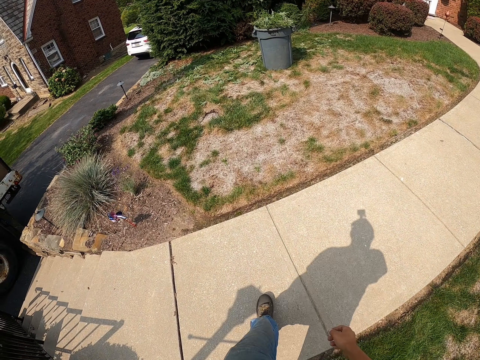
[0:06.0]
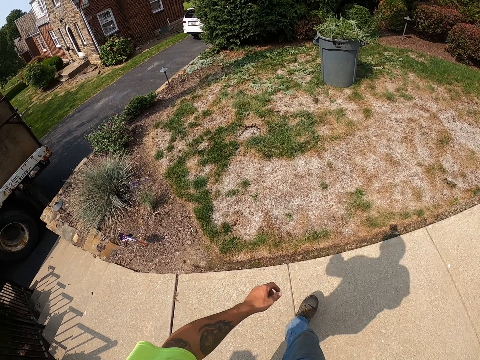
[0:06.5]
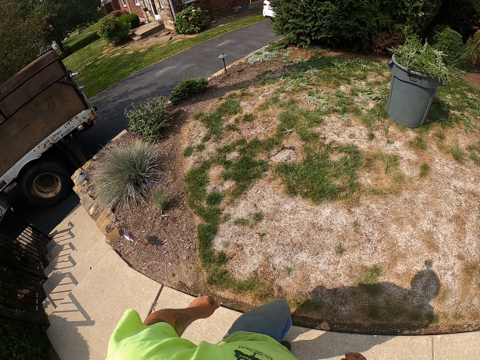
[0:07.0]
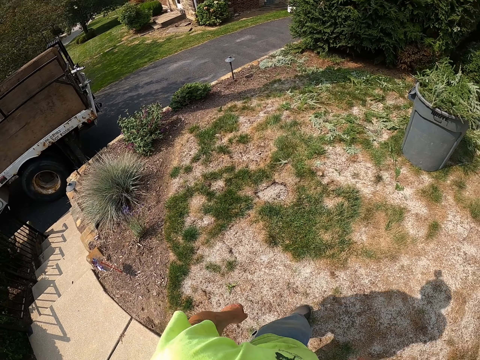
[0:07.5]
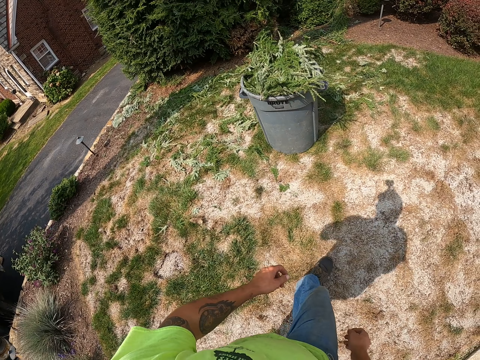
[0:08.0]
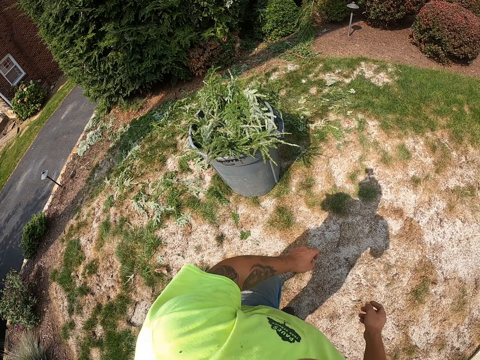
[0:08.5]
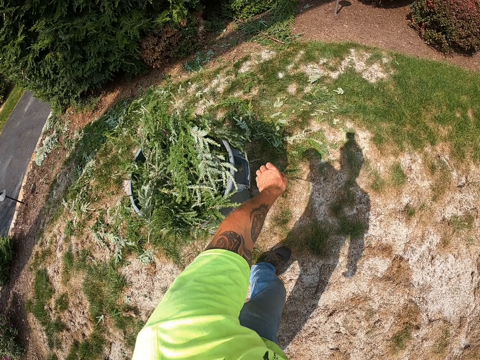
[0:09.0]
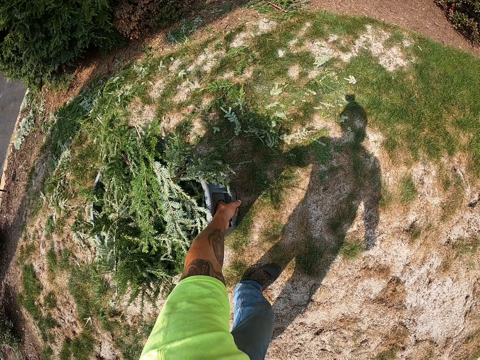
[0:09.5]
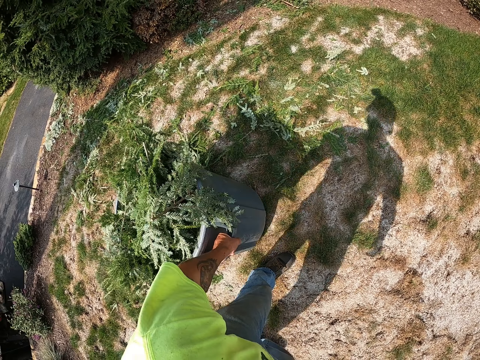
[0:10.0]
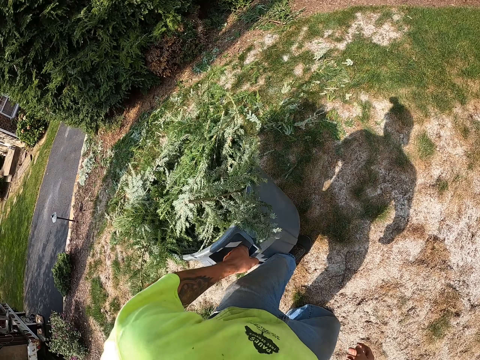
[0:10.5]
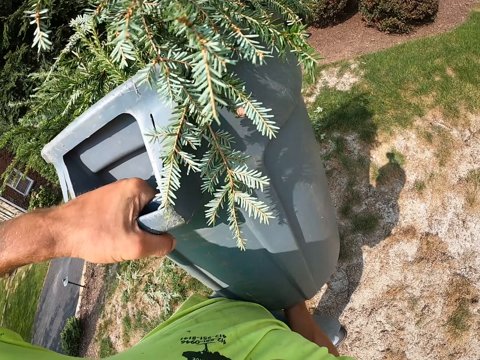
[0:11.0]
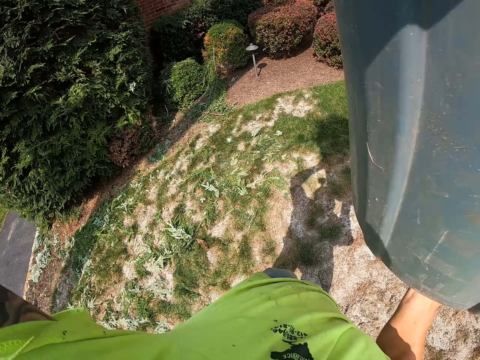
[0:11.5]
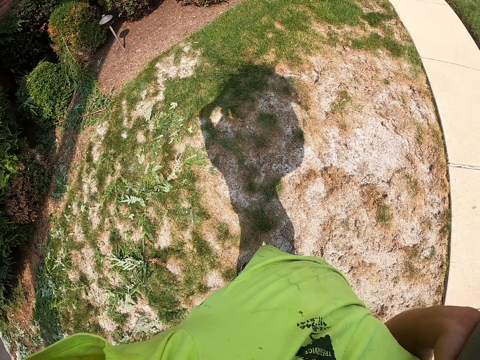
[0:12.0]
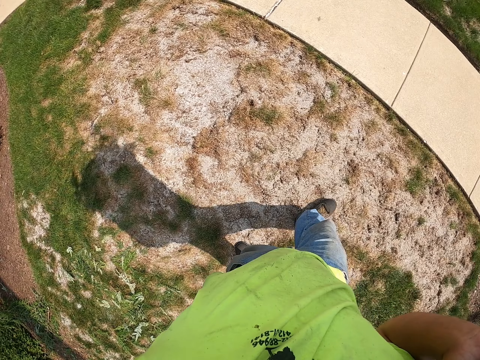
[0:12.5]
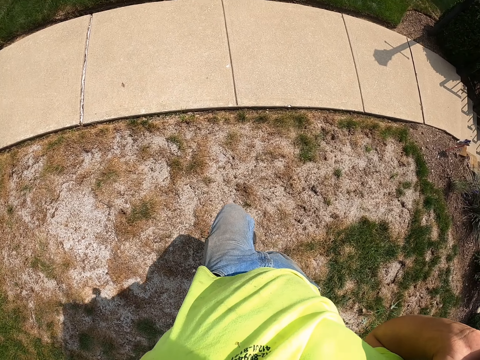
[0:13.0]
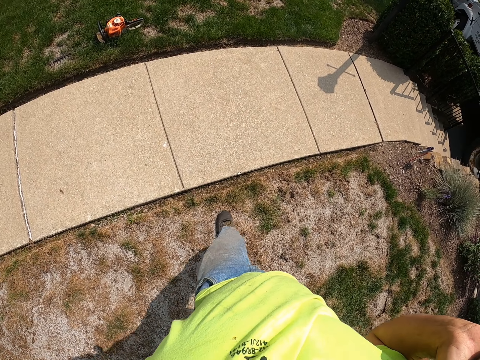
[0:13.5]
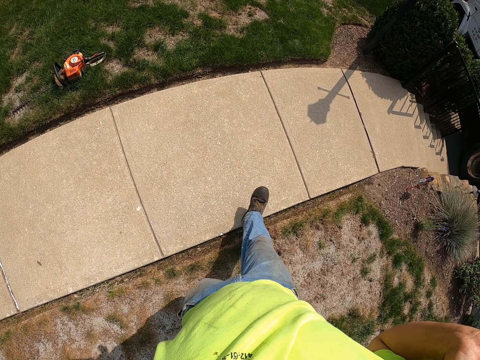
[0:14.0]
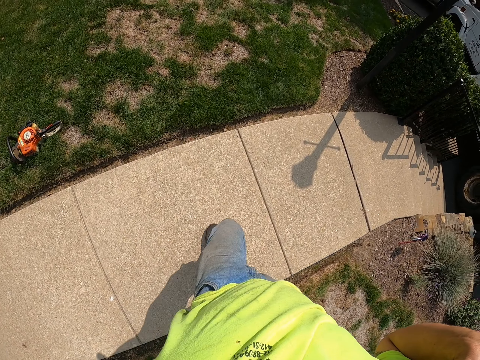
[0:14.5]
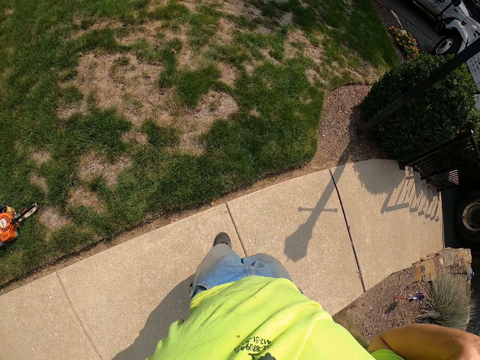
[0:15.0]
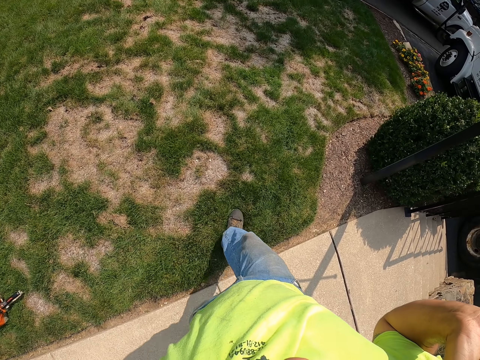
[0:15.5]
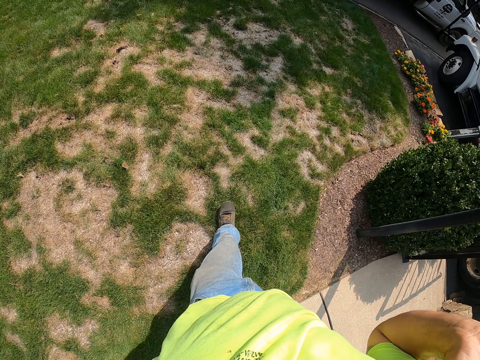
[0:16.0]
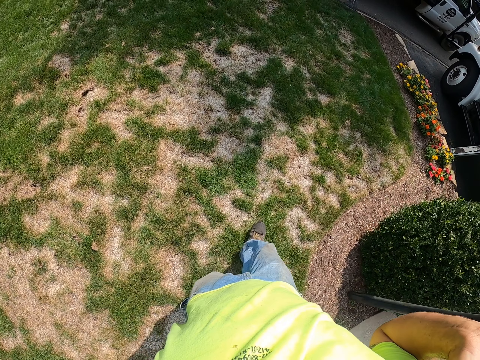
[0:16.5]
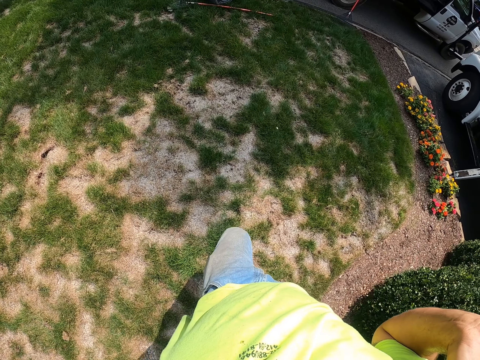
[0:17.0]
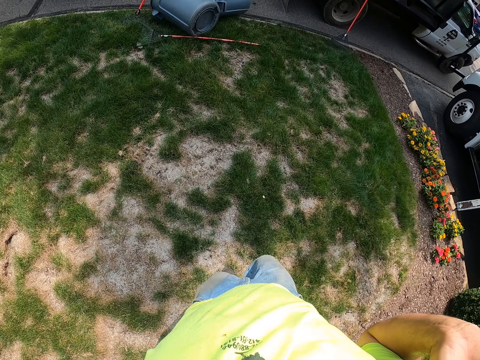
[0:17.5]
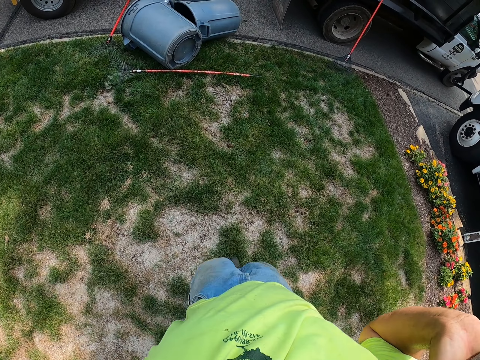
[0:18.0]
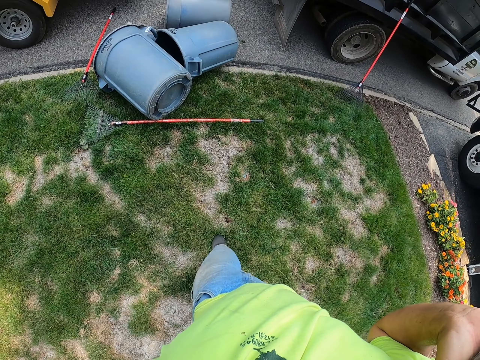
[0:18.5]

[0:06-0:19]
The camera wearer walks over a walkway. He walks on a lawn. He takes a bin from the lawn with his left hand. He holds the bottom of the bin in his left hand with his right hand. He carries the bin. He walks over the walkway. He walks on the lawn.

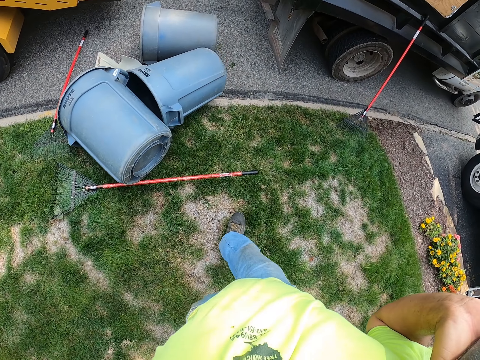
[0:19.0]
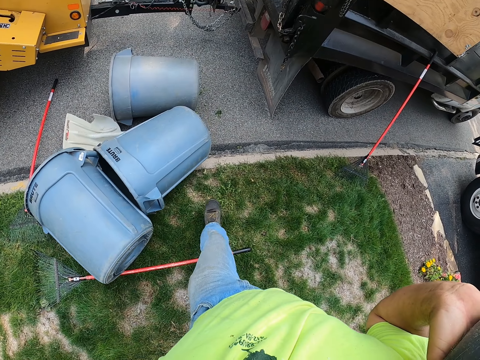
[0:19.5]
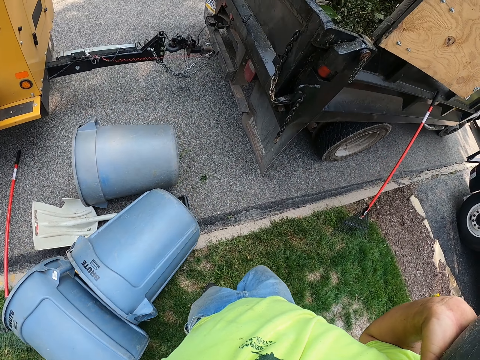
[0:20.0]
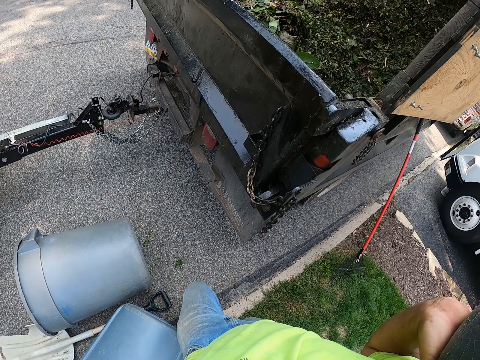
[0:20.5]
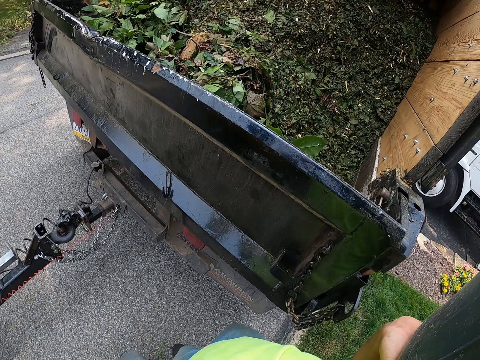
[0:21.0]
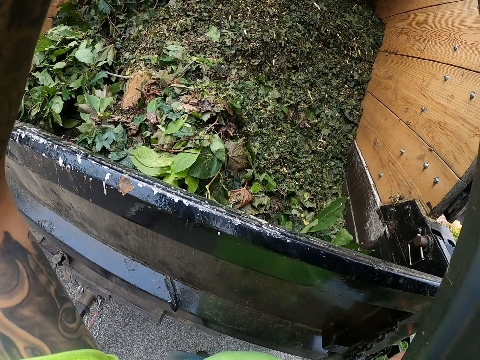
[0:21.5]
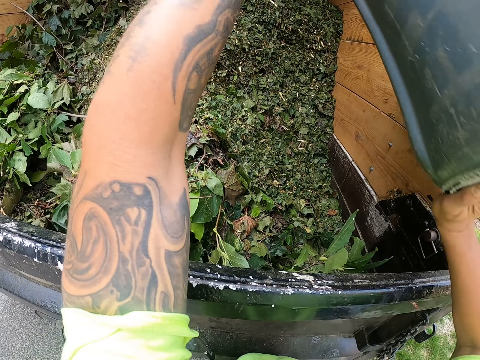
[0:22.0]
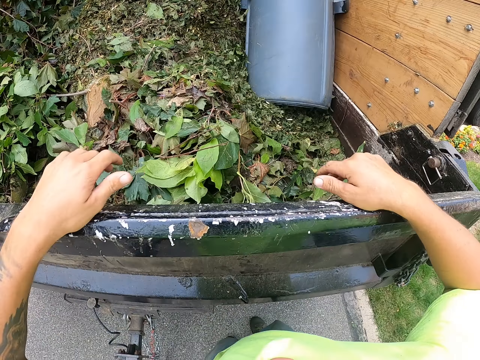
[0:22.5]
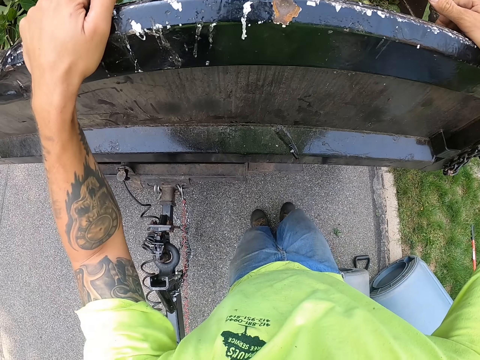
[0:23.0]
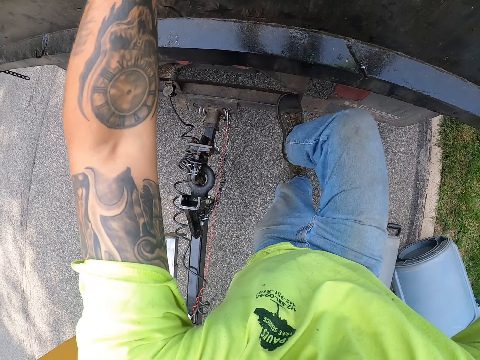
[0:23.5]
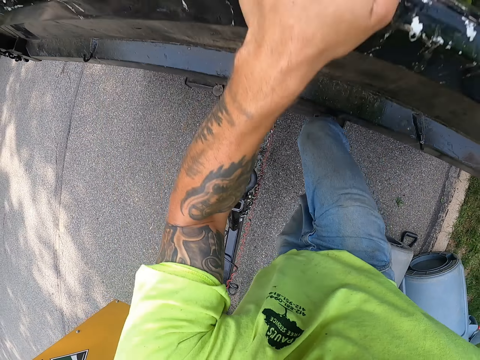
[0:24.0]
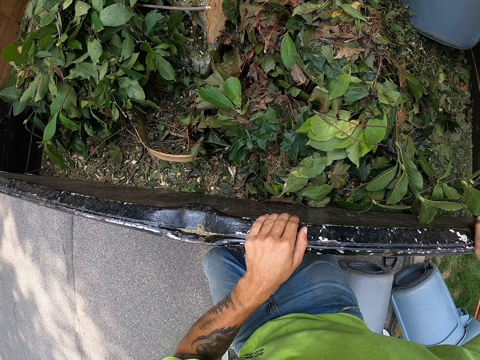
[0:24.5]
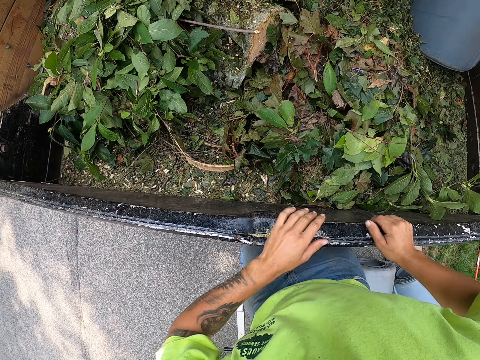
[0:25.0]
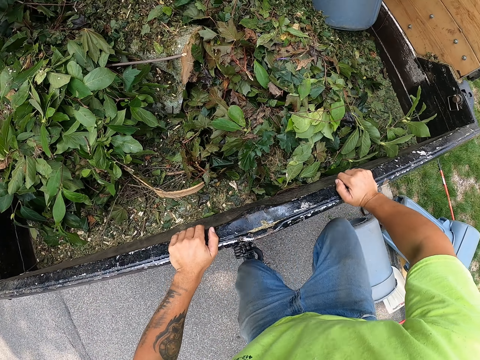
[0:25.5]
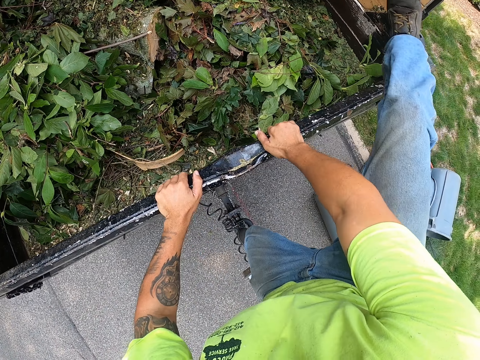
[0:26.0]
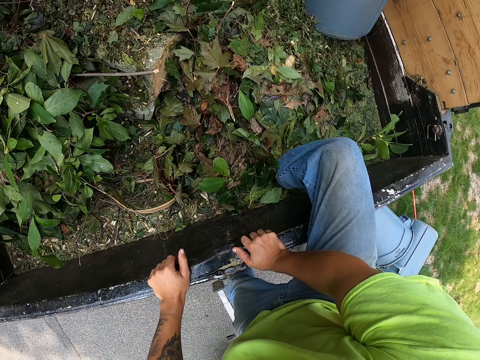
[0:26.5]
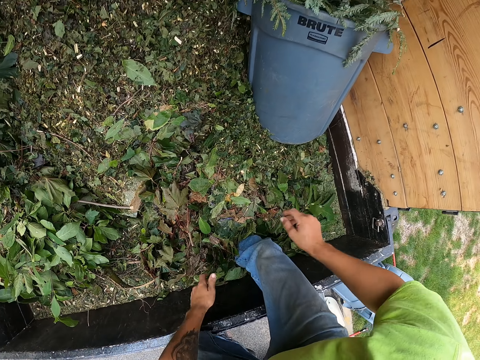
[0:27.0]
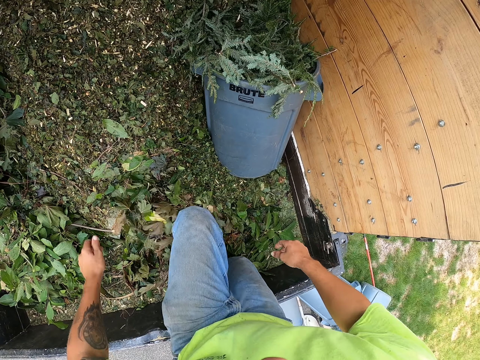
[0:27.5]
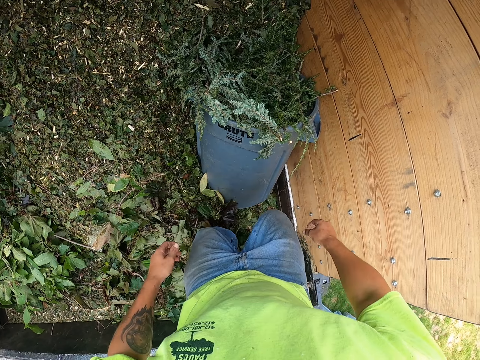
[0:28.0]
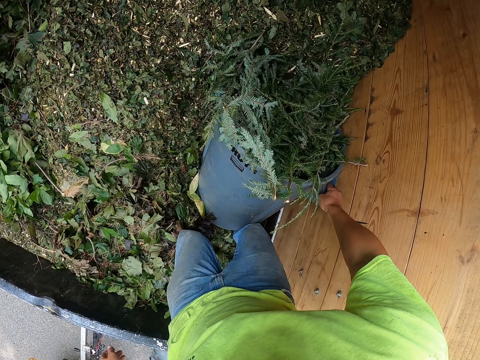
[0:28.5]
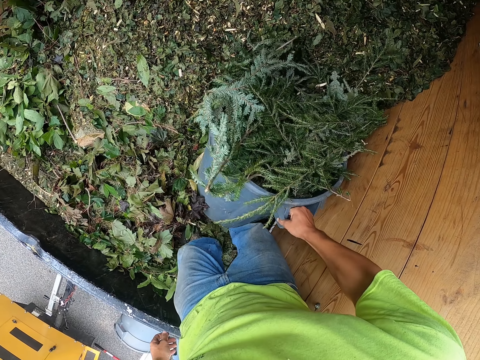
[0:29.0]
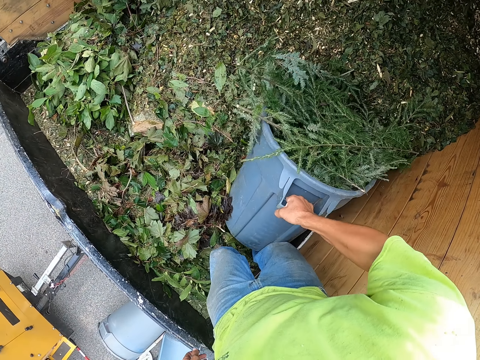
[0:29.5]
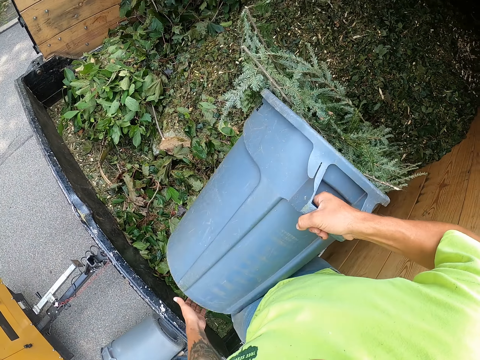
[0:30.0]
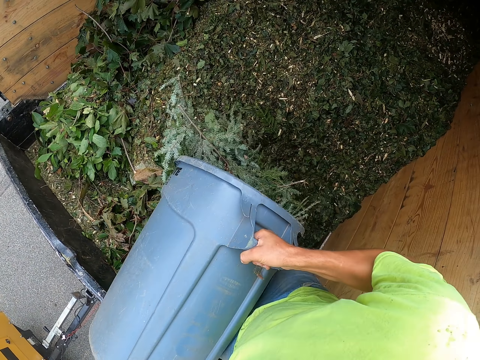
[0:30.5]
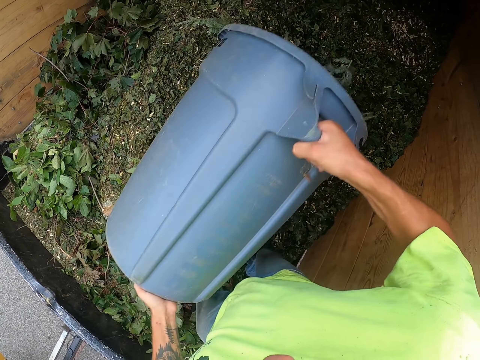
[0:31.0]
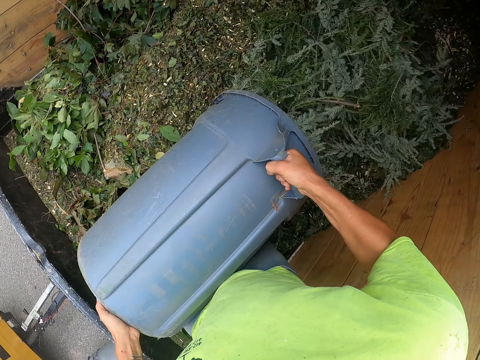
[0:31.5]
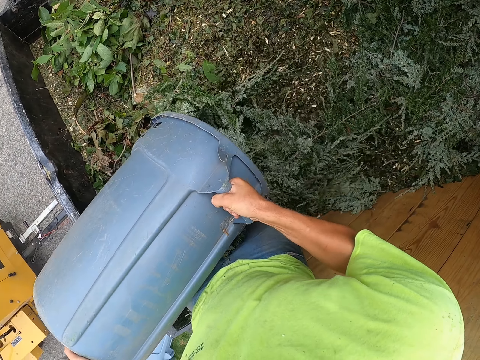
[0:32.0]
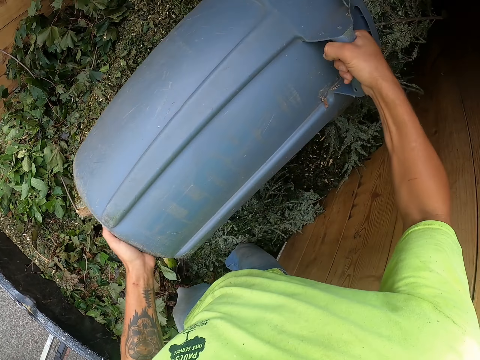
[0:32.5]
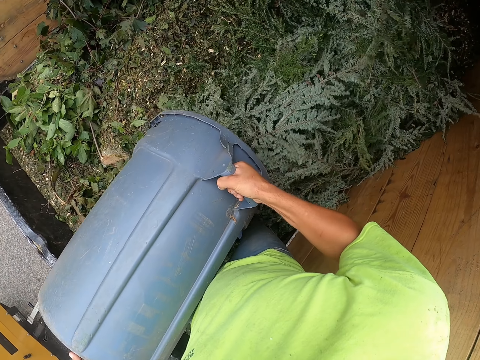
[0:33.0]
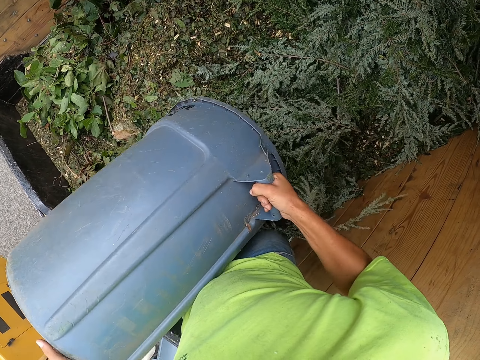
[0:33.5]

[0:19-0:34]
The camera wearer throws the bin into the container of a garbage truck with both hands. He holds the garbage truck with both hands. He steps onto the frame of the garbage truck with his right foot. He steps on a coupler rod with his left foot. He moves his hand along the back of the garbage truck. He climbs into the container of the garbage truck. He takes the bin in the container of the garbage truck with his right hand. He holds the bottom of the bin in his right hand with his left hand. He empties the bin of leaves into the container of the garbage truck with both hands.
